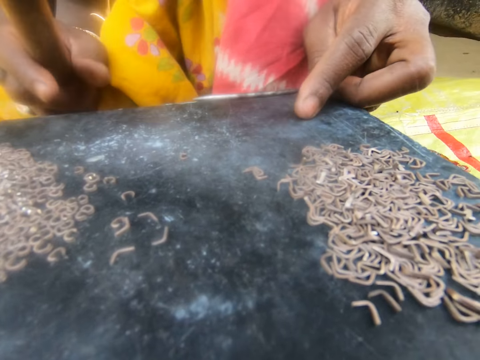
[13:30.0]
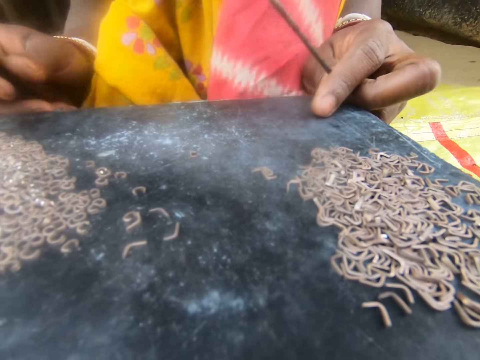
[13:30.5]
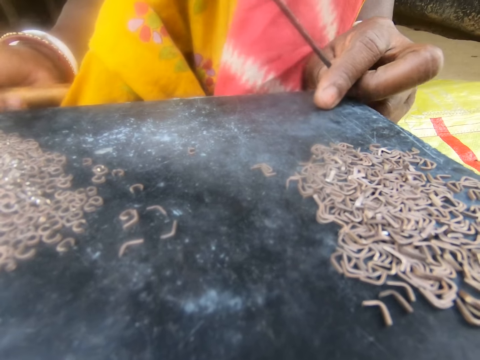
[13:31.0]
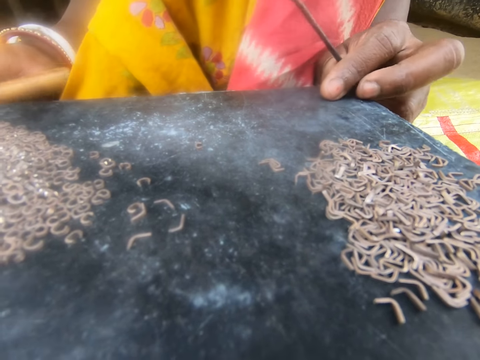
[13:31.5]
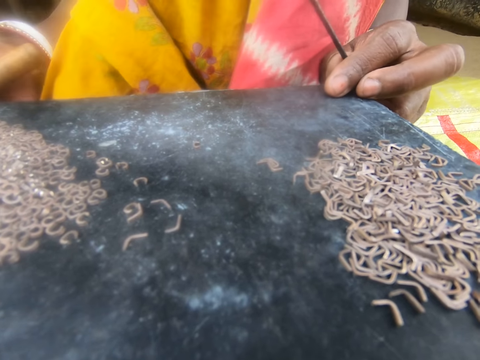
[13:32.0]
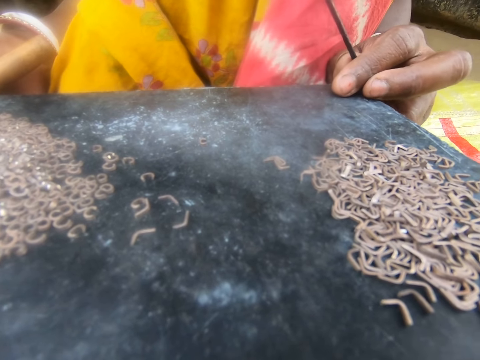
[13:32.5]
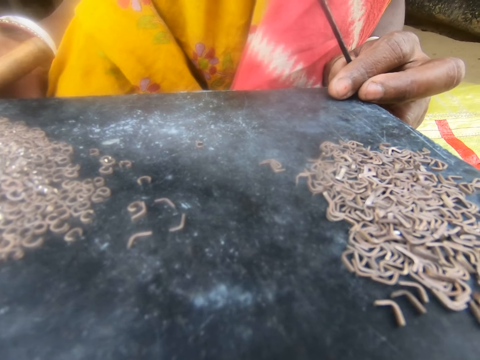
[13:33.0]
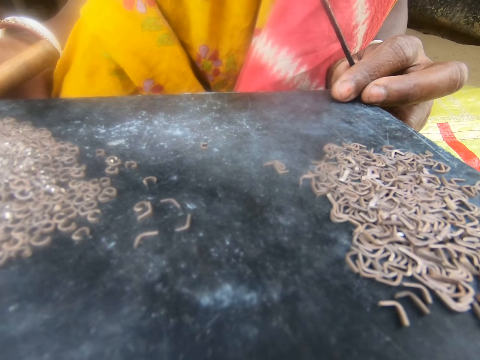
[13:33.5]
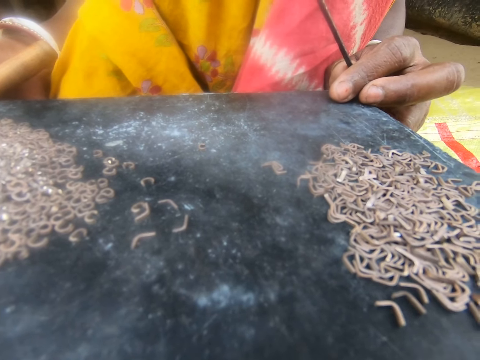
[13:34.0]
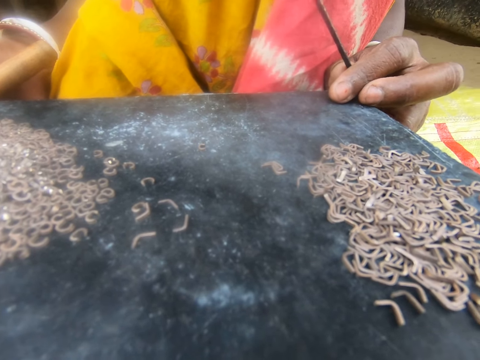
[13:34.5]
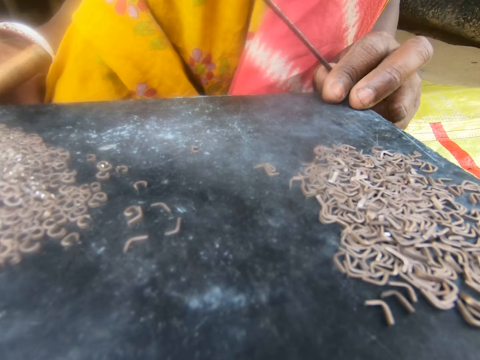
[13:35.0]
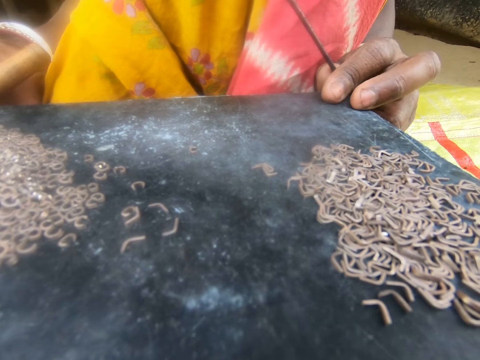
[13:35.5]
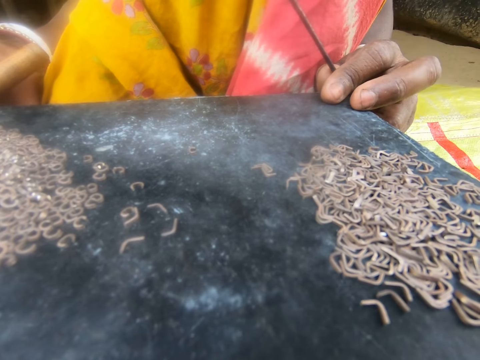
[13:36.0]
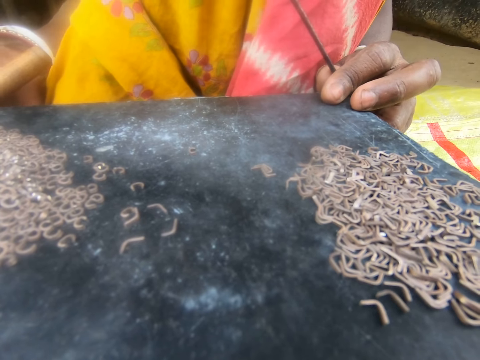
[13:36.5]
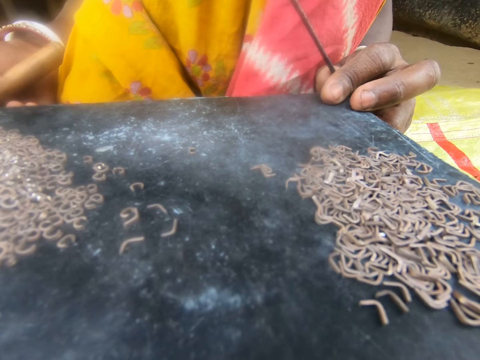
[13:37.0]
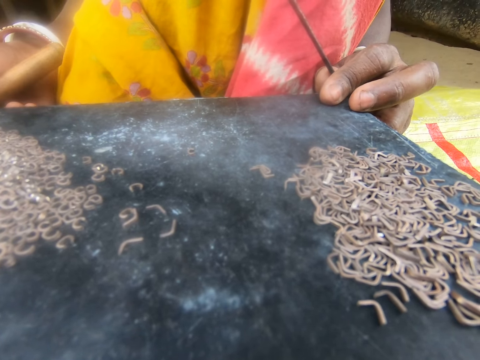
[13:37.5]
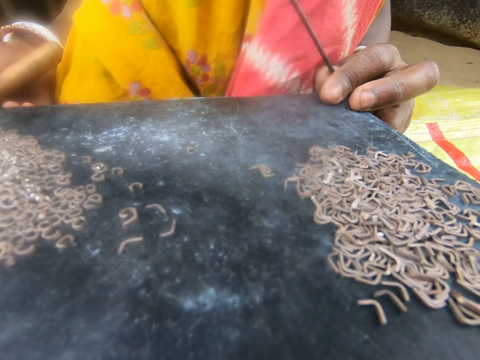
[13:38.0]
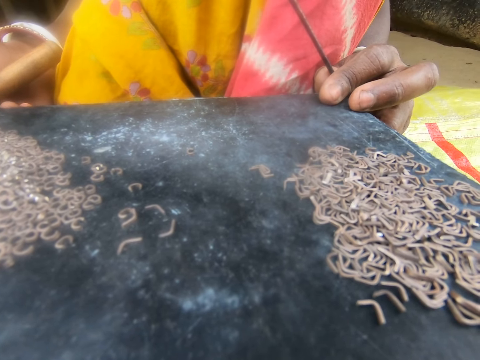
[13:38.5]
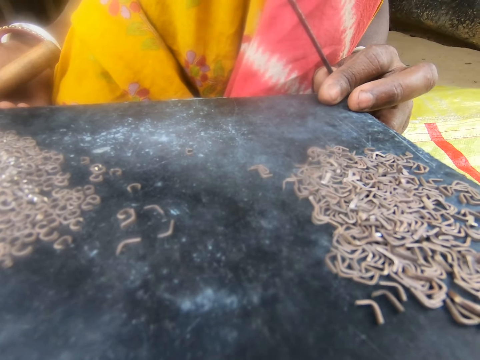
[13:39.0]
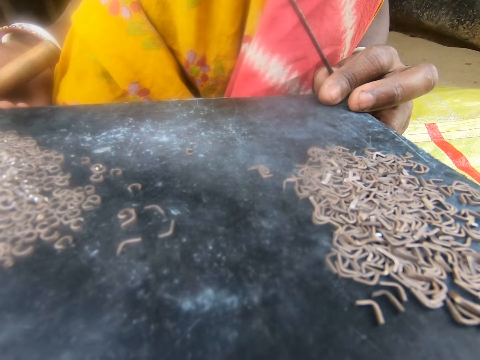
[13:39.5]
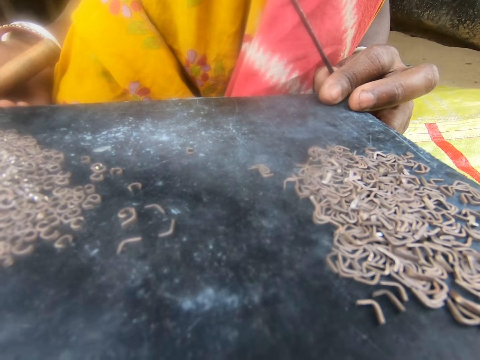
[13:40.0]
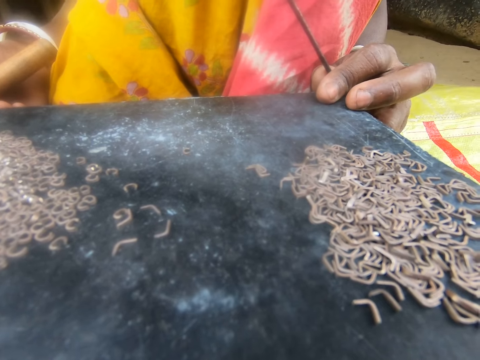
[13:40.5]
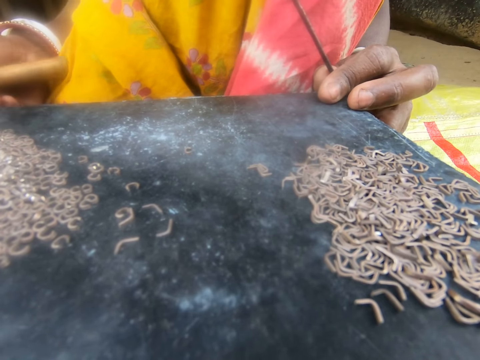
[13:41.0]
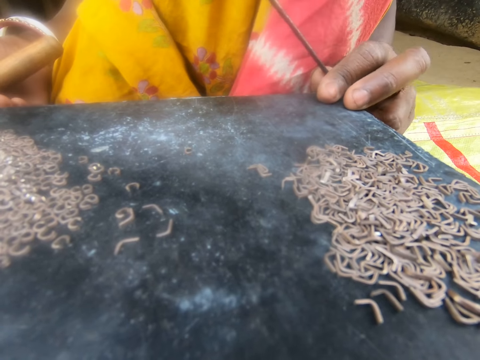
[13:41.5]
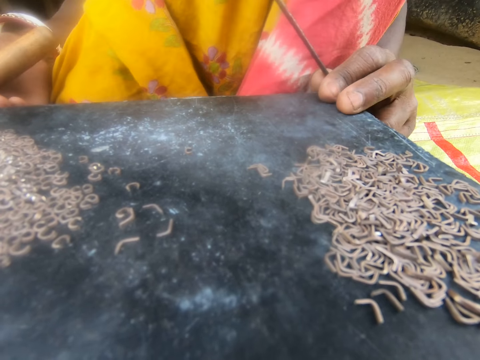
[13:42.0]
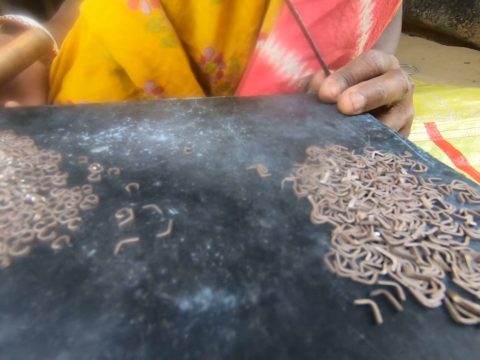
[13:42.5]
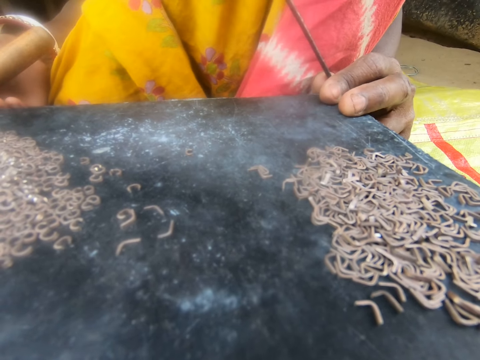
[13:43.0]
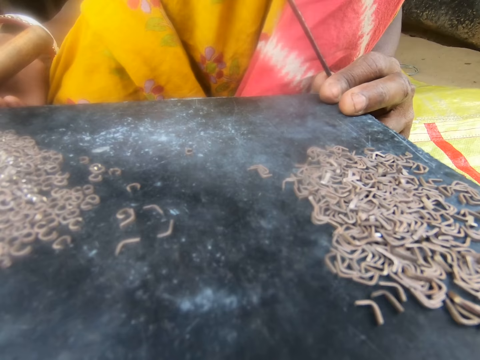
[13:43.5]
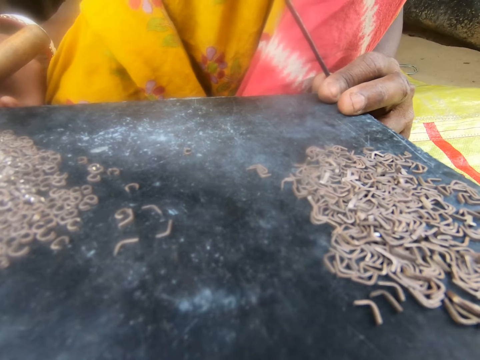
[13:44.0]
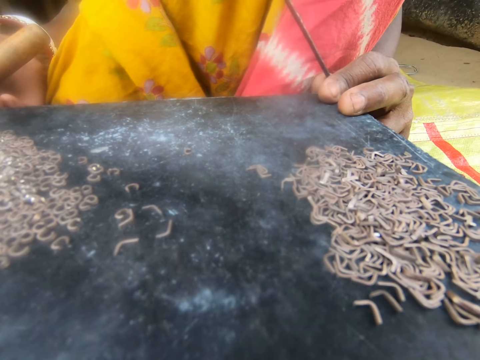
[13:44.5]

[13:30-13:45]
The camera wearer looks around the room. A person holds the side of the table.

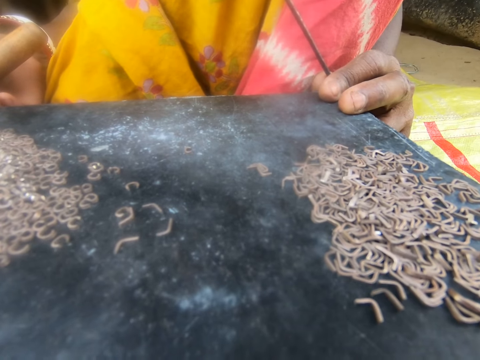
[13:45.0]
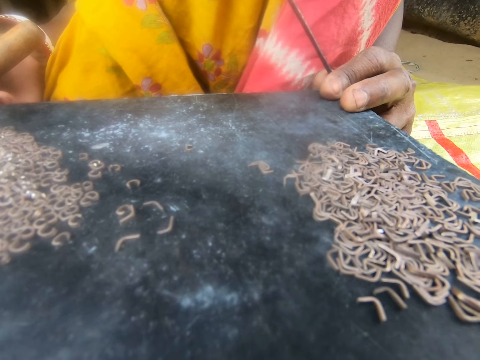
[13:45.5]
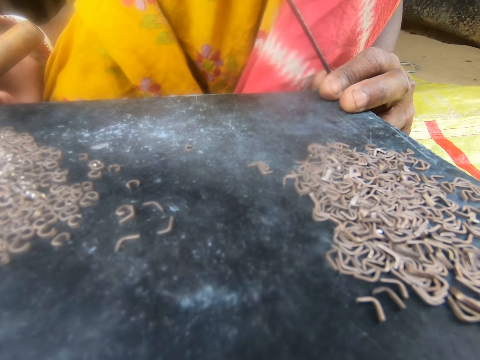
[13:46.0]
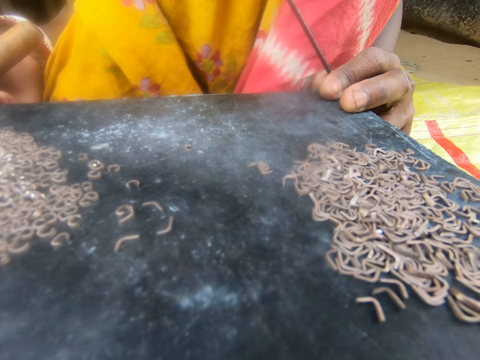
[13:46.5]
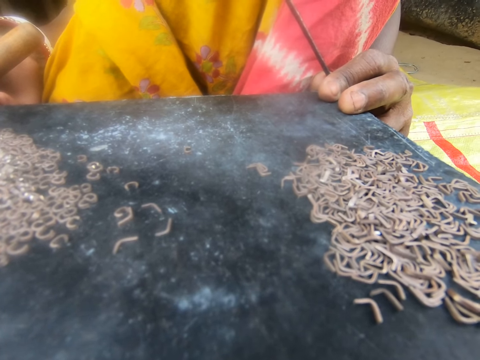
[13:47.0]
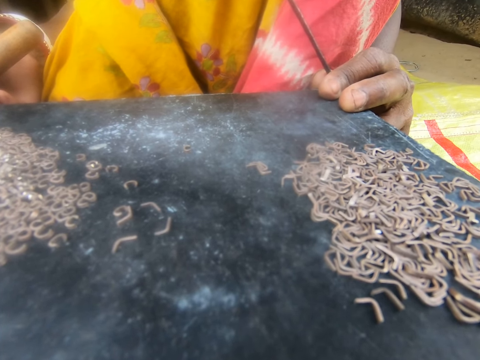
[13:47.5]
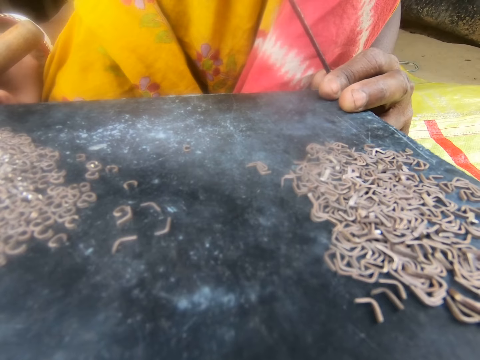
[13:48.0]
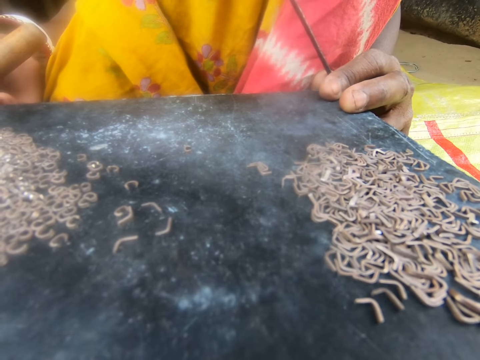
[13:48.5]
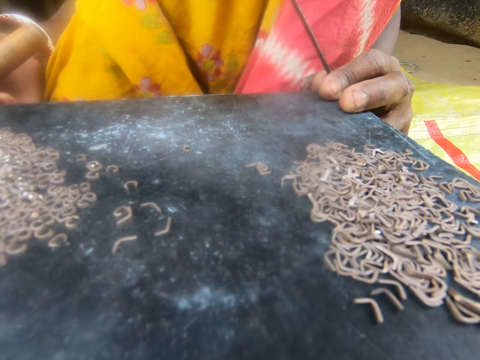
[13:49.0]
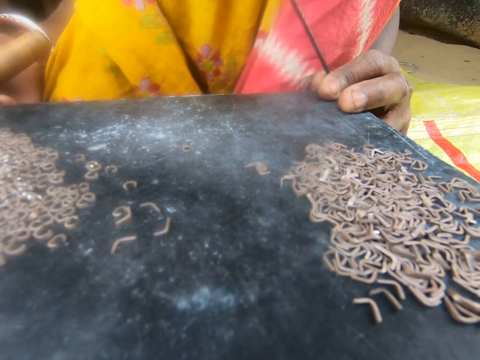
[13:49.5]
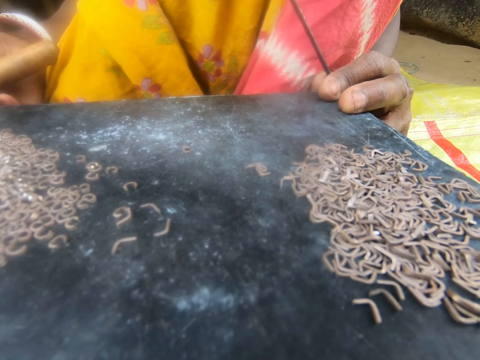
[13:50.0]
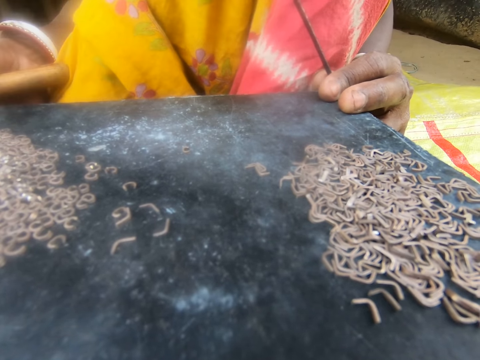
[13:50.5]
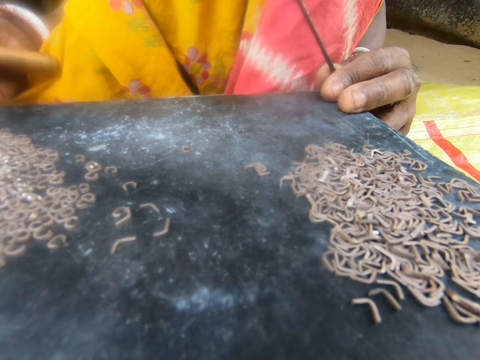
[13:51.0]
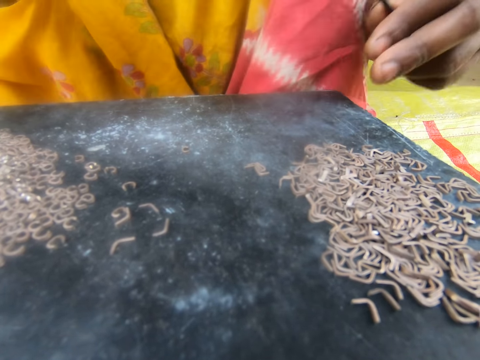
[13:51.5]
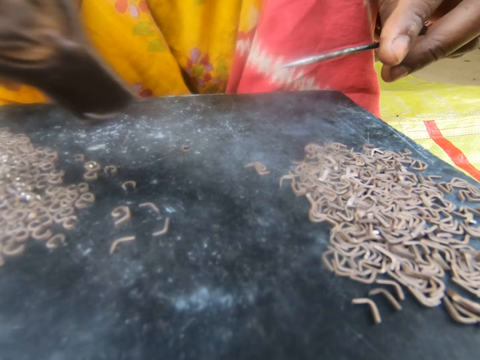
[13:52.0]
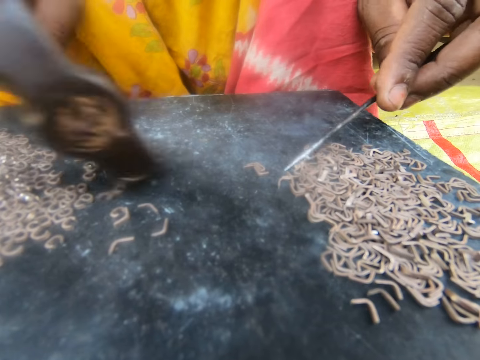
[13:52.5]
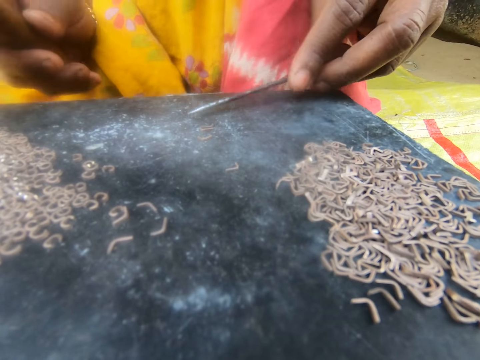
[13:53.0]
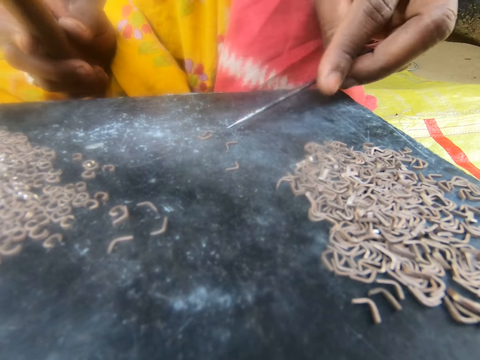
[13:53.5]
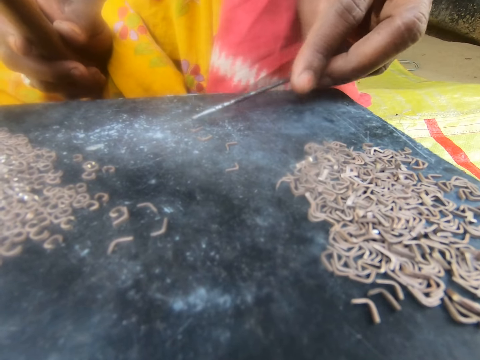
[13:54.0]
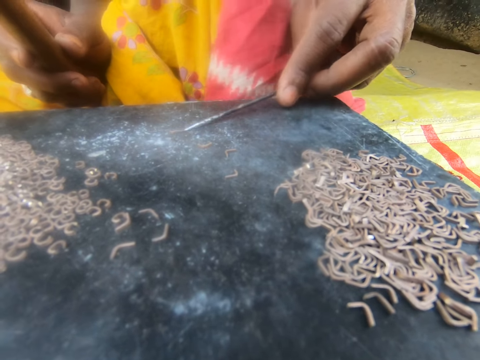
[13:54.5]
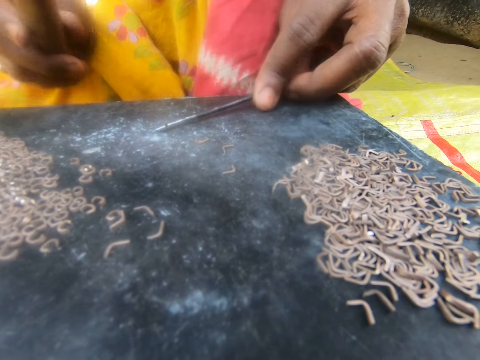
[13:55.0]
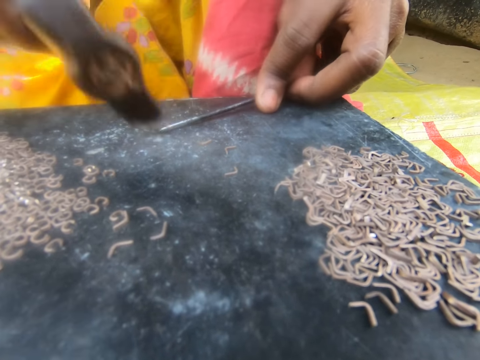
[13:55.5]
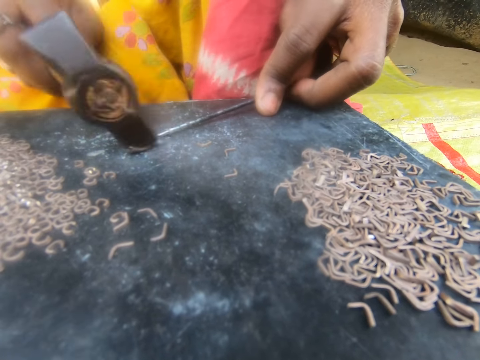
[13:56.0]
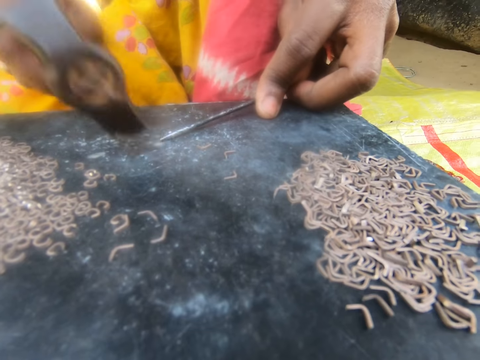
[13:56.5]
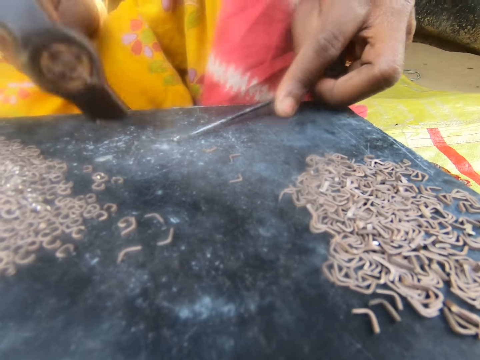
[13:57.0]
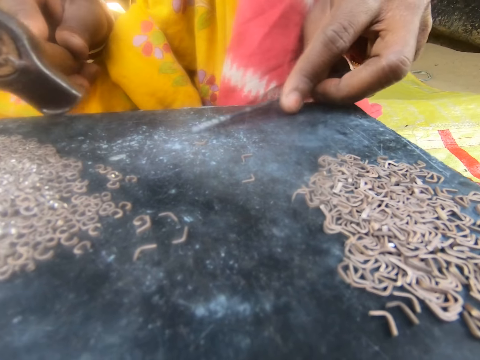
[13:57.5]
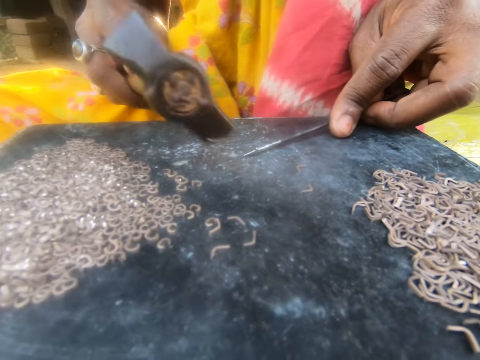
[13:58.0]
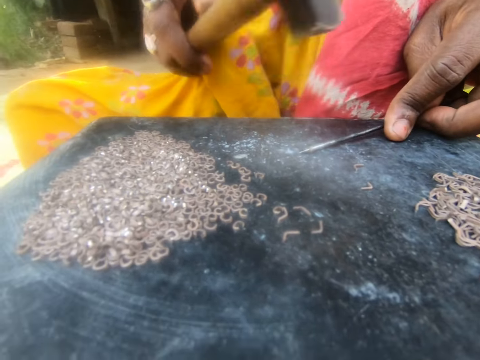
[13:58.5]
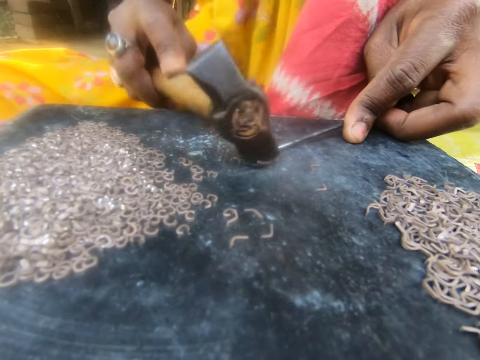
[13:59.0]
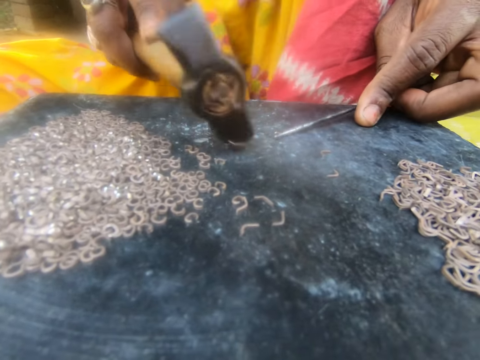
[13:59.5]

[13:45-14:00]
The camera wearer removes the nails with the hammer. They move the metal with a nail. They remove the nails with the nail. They put the nail on the metal. They hit the nail with the hammer. They remove the nail with the nail. They put the nail on the metal. They hit the nail with the hammer.
